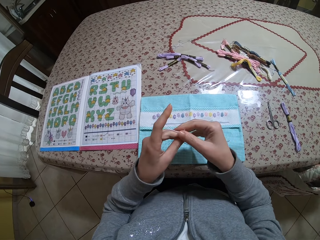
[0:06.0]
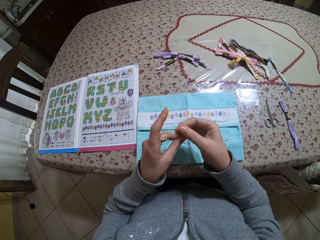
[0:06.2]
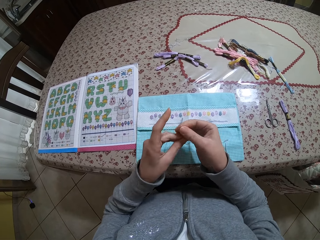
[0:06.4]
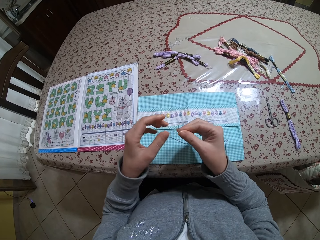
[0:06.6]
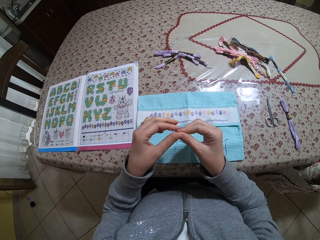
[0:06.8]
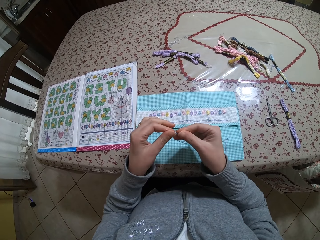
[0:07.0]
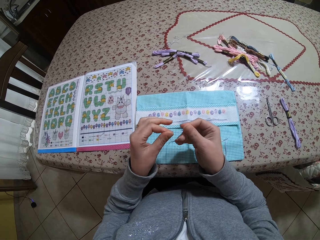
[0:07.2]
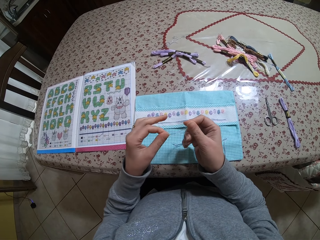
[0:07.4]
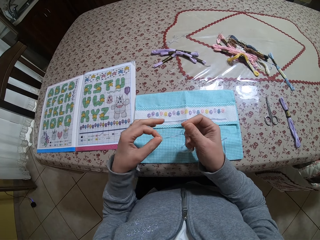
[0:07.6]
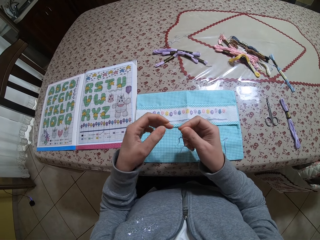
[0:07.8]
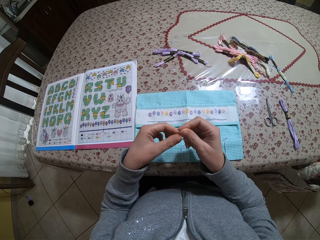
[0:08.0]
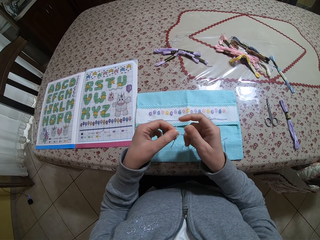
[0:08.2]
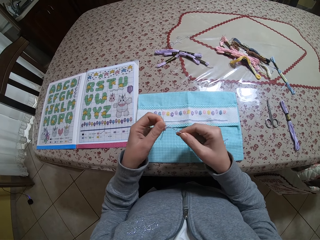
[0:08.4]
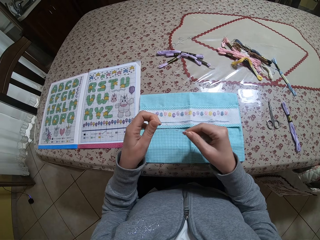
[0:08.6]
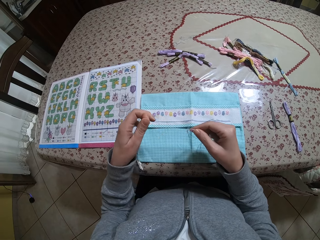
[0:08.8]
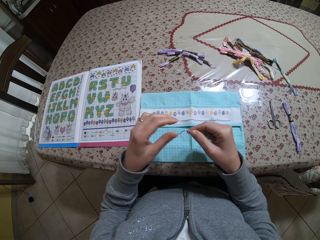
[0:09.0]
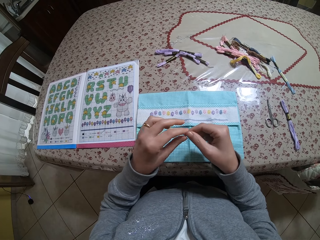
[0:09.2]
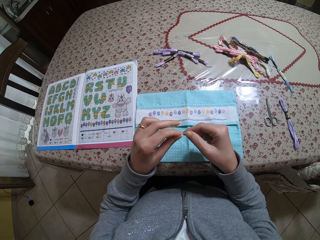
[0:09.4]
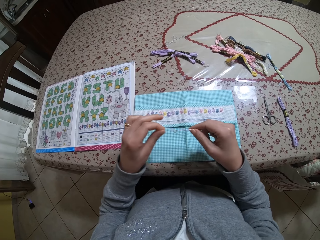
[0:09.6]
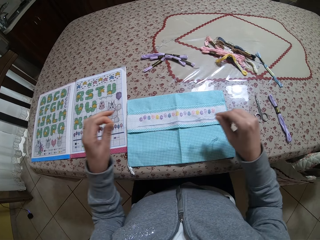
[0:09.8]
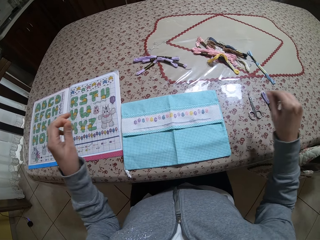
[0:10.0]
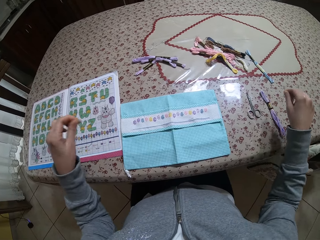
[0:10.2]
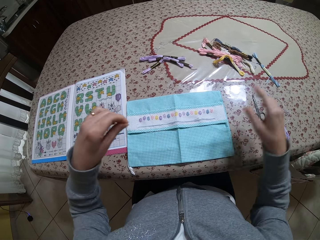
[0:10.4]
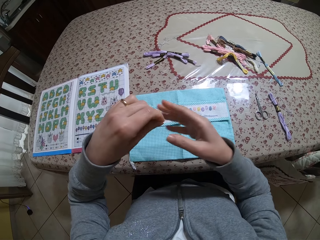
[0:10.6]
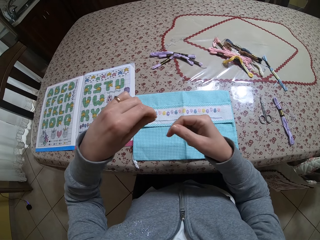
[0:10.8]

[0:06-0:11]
The camera wearer separates the thread with both hands. She holds the thread. She twists the thread. She straightens the thread. She moves the thread. She holds the thread. She pulls the thread. She drops the thread on the table with her right hand.

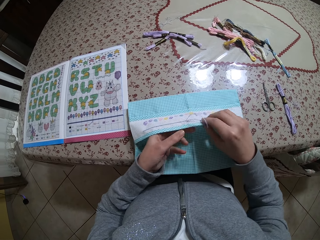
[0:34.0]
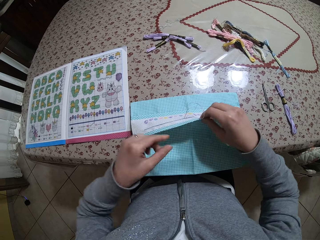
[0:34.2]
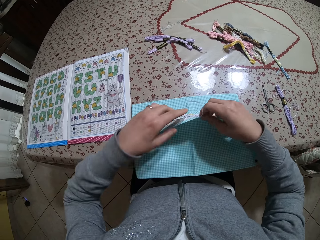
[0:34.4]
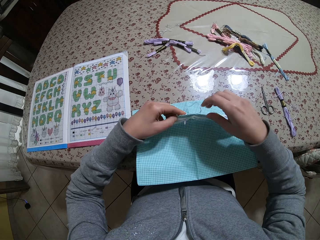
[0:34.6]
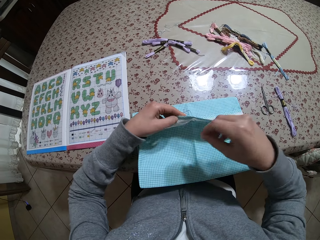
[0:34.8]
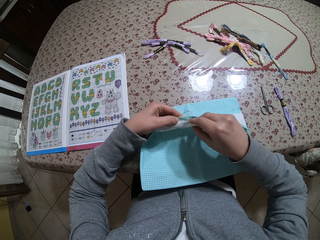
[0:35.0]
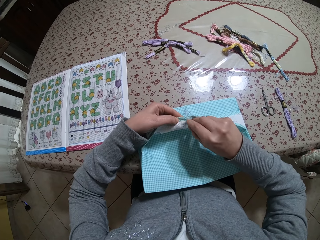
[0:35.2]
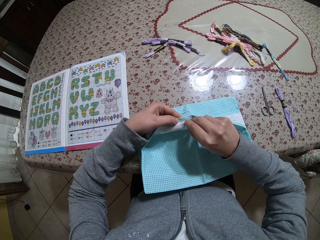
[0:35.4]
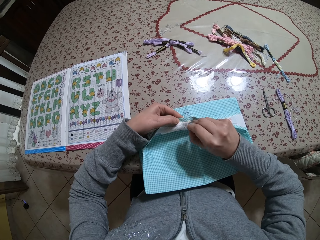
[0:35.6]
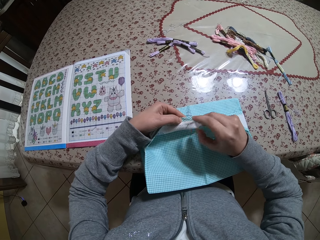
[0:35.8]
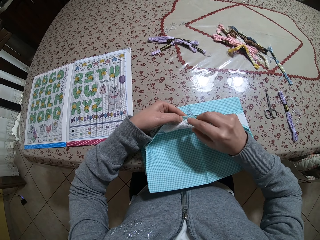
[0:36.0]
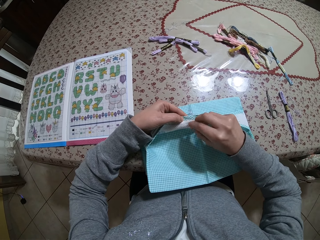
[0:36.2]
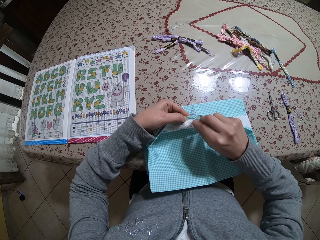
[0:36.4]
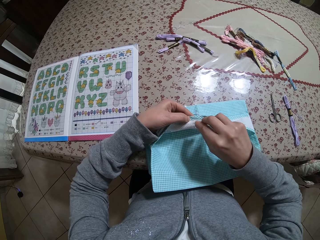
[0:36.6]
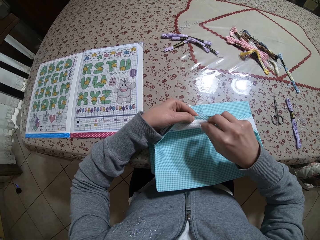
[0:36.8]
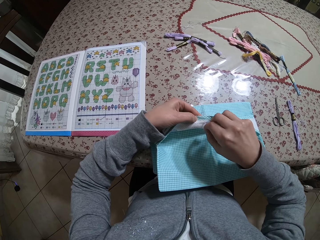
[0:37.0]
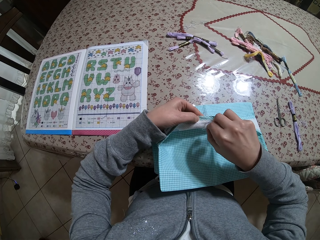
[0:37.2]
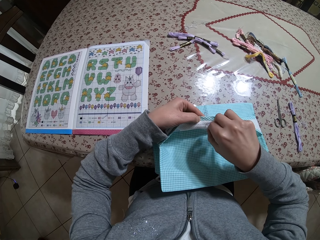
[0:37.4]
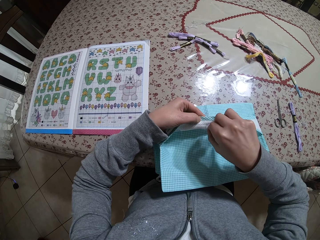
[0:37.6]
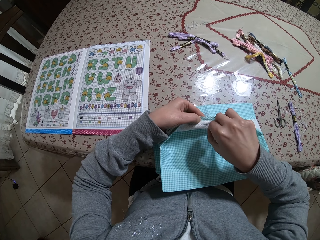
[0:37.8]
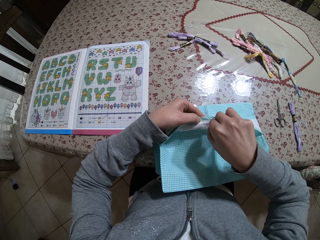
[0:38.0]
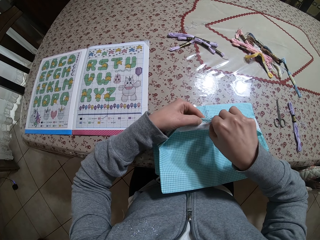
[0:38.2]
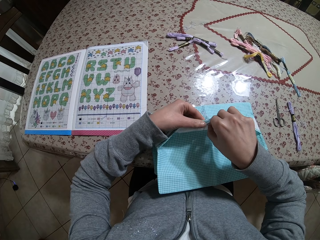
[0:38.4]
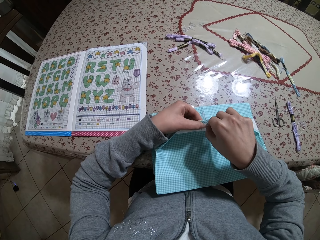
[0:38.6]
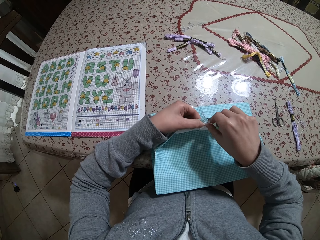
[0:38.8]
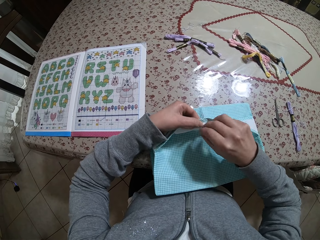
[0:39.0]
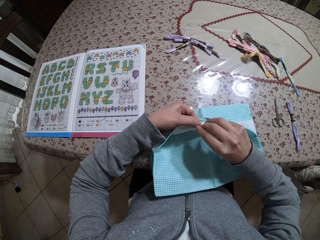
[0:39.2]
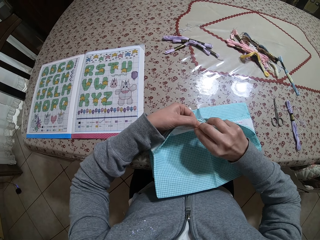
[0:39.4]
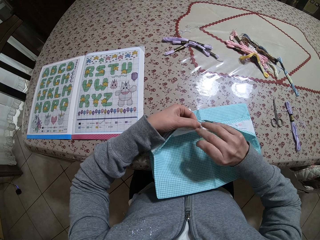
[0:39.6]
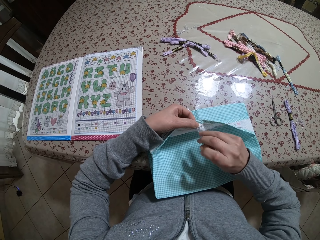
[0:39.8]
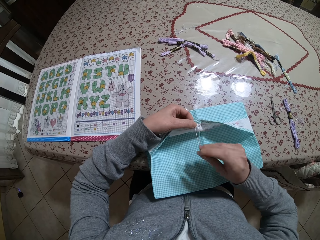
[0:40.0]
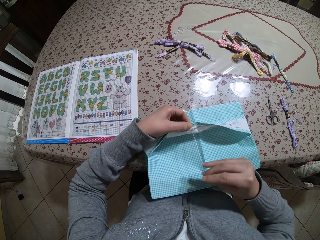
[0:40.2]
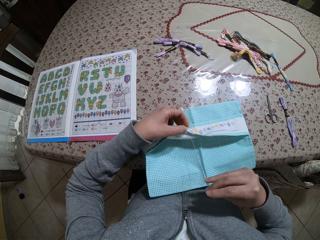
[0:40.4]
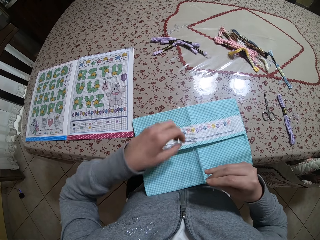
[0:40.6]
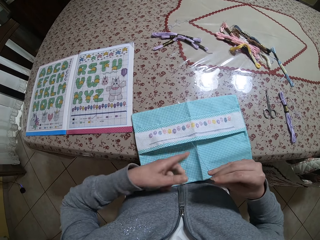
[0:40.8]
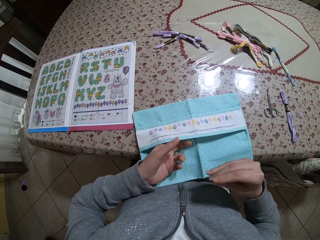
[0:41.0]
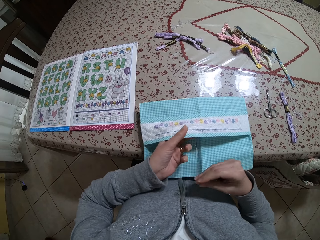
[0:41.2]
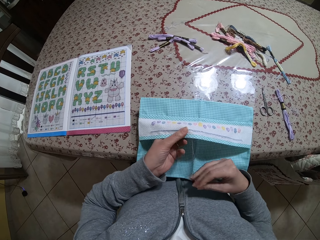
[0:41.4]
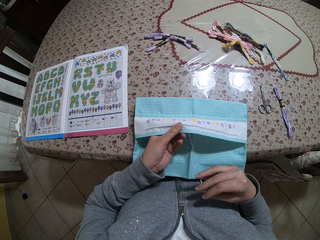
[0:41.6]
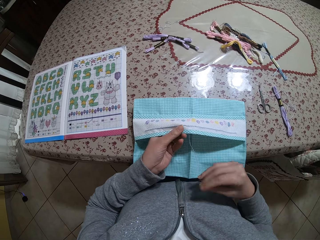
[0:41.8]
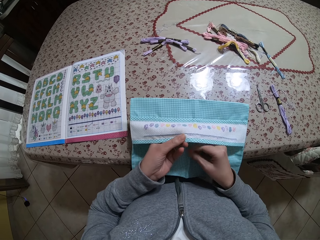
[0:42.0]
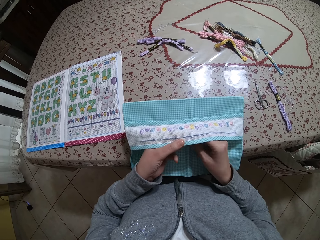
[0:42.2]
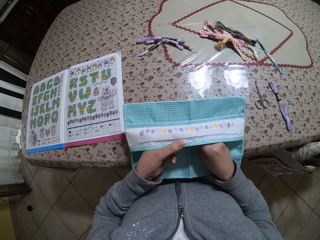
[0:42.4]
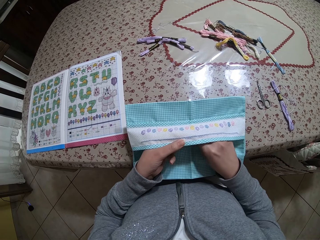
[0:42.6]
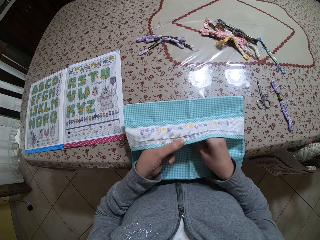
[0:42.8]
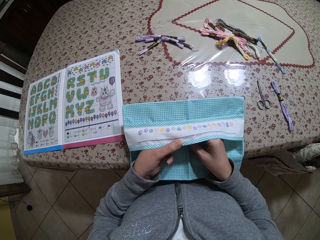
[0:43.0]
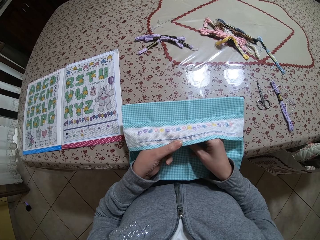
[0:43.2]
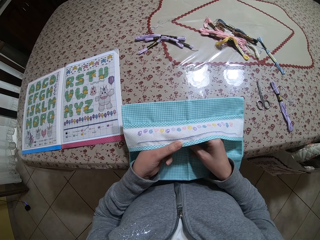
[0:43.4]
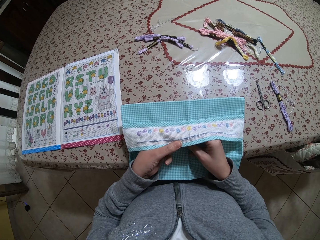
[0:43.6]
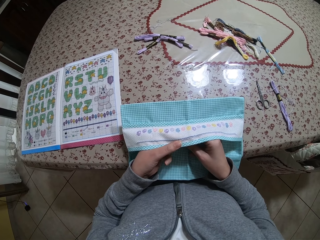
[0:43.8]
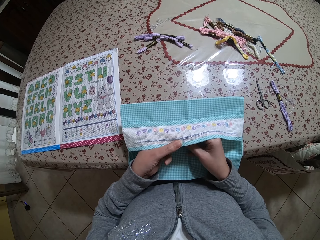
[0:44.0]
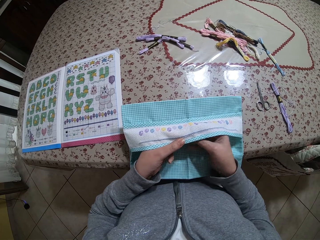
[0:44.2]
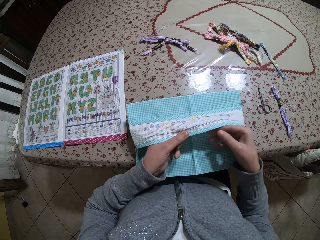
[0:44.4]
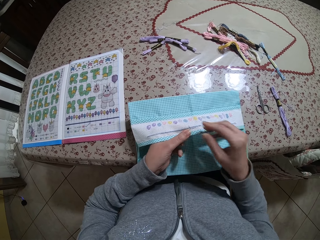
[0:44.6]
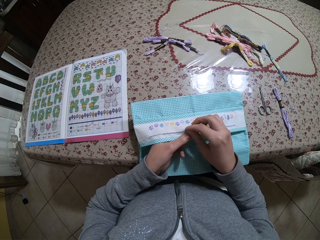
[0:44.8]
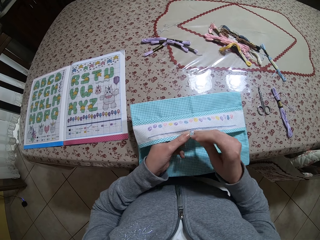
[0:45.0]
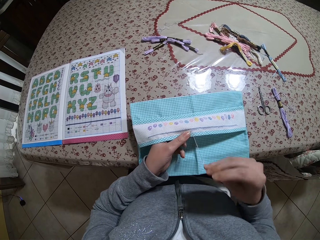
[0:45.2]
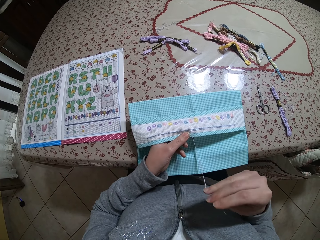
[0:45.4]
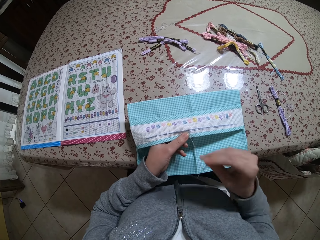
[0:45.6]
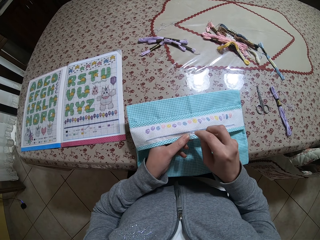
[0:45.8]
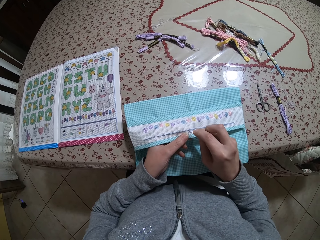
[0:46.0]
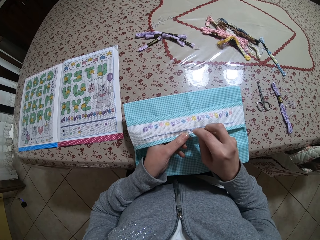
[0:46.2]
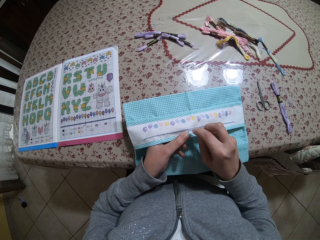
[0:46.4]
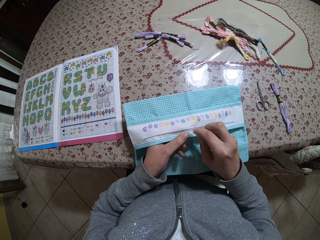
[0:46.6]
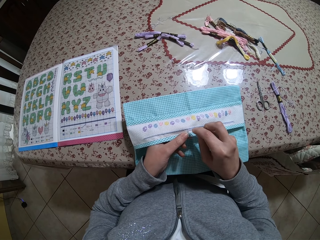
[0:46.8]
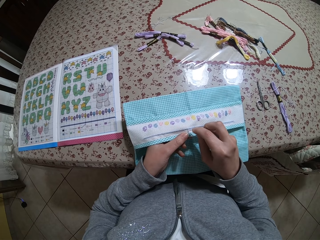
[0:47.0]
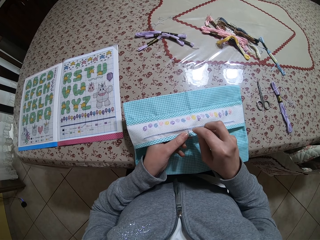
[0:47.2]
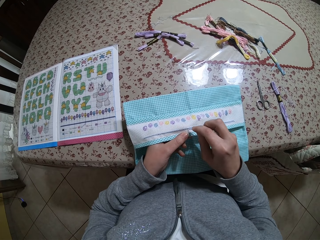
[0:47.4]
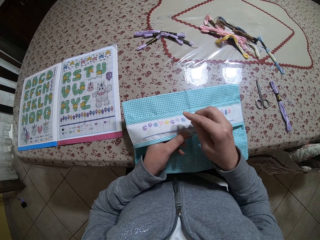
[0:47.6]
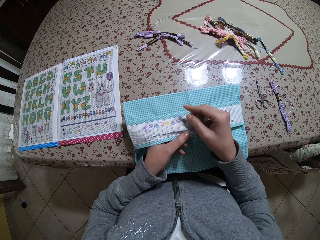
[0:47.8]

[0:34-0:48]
The camera wearer lifts the cloth up. She lifts her right hand up. She ties a knot on the napkin with the needle in her right hand. She holds the thread. She rolls the thread on the needle. She holds the needle. She pulls the thread. She moves her left hand. She adjusts the napkin on the table with her left hand. She holds the cloth. She lifts the cloth. She pulls the thread. She sews the napkin with the needle and the thread in her right hand.
